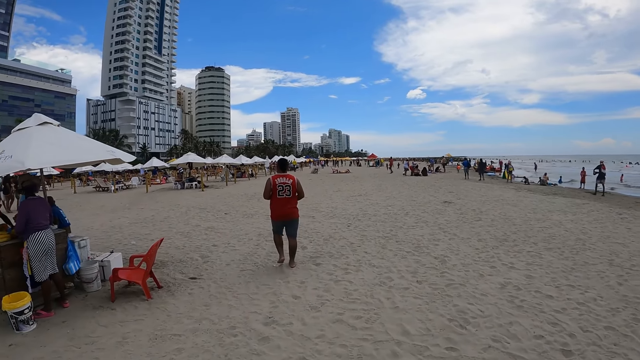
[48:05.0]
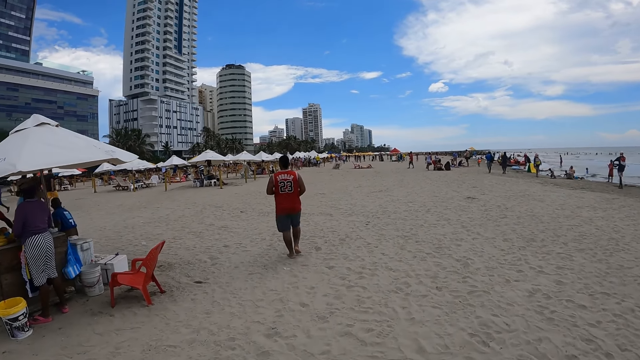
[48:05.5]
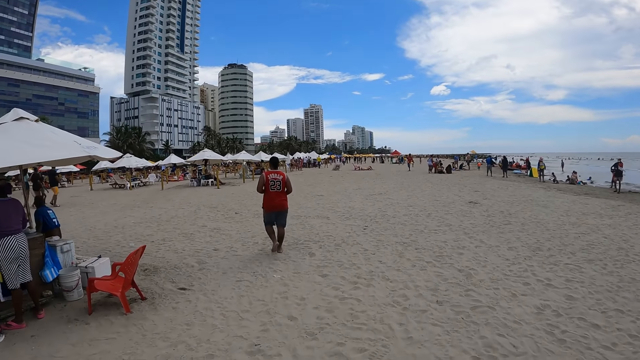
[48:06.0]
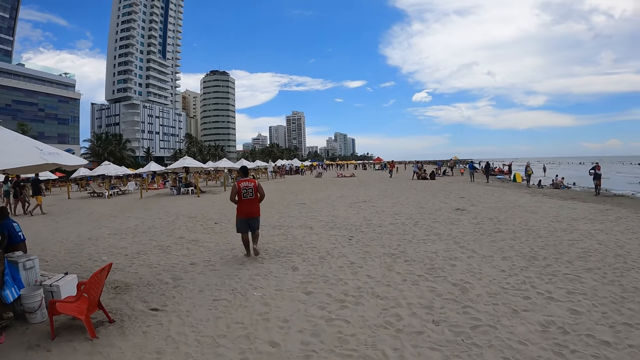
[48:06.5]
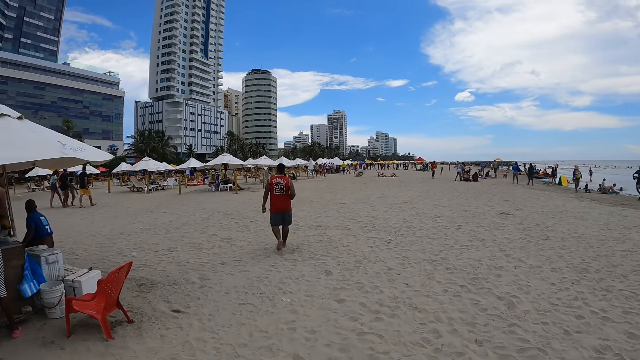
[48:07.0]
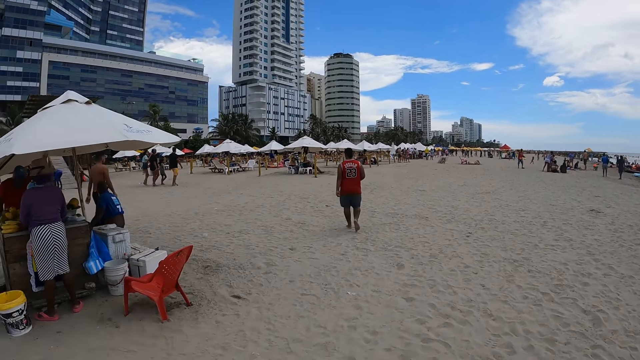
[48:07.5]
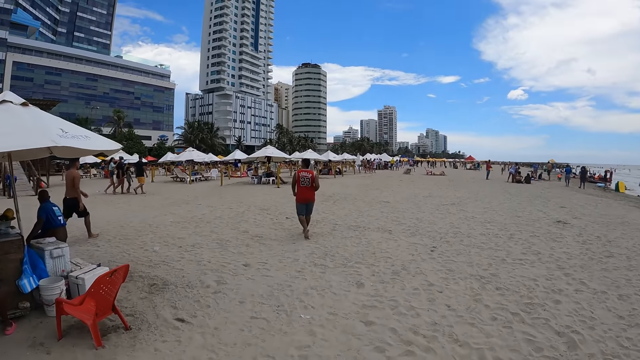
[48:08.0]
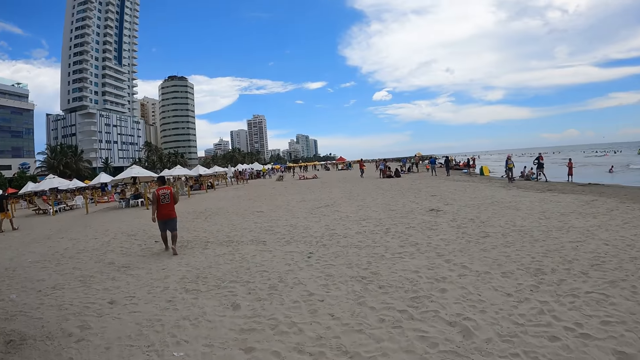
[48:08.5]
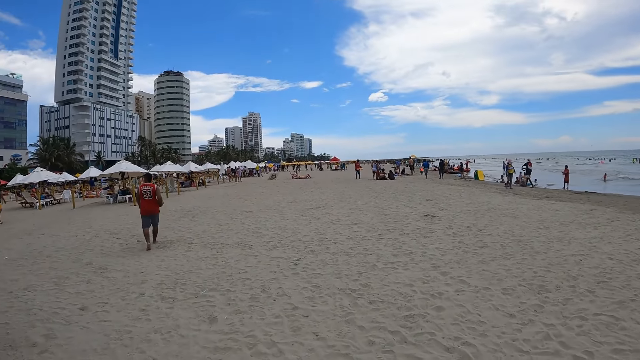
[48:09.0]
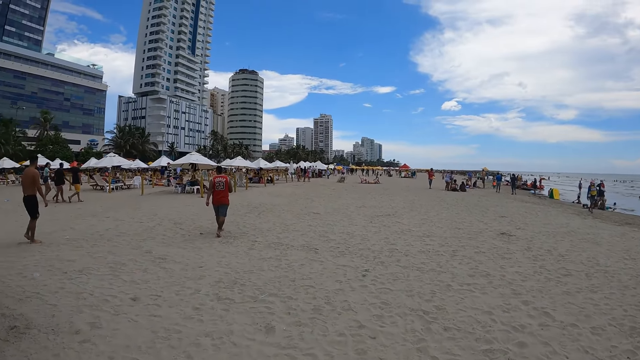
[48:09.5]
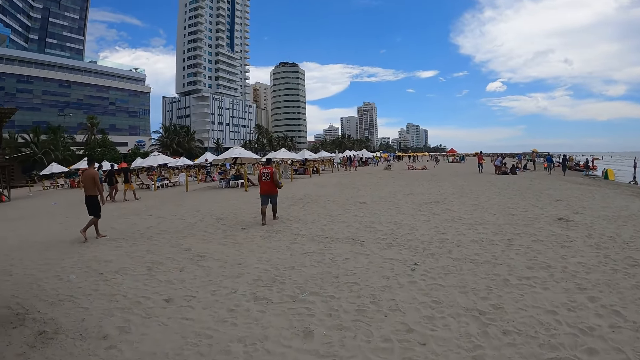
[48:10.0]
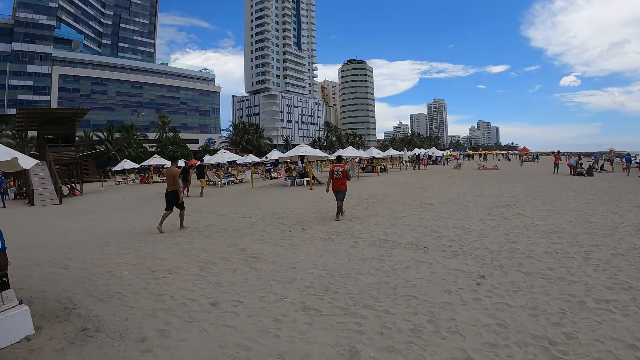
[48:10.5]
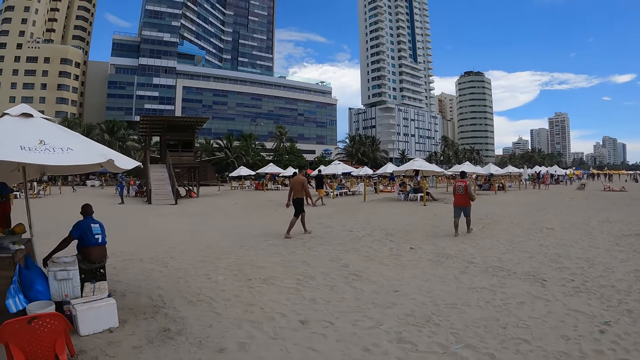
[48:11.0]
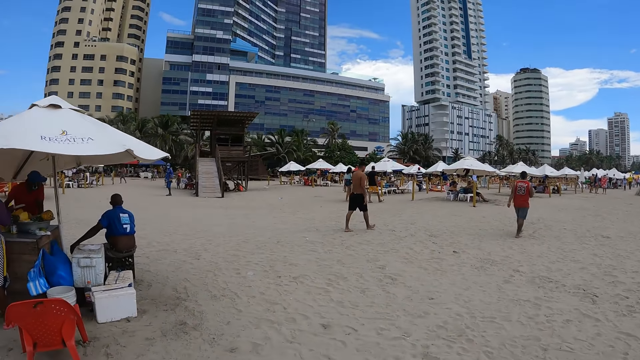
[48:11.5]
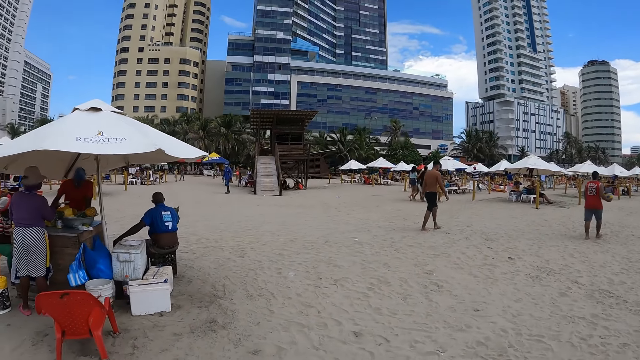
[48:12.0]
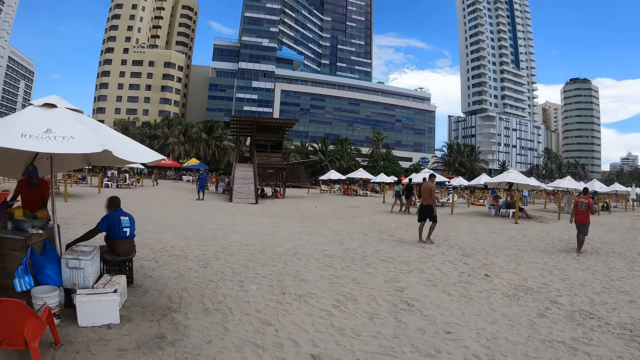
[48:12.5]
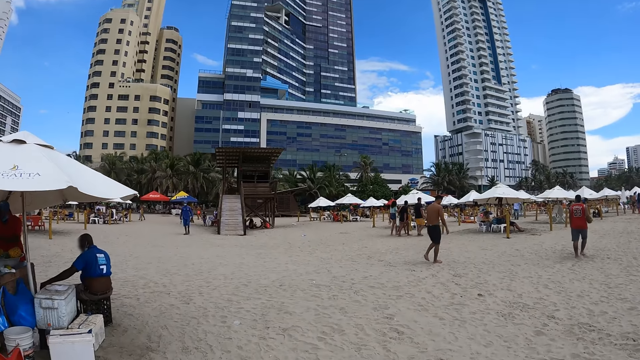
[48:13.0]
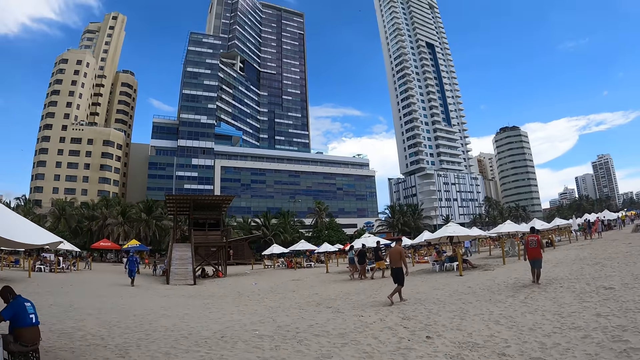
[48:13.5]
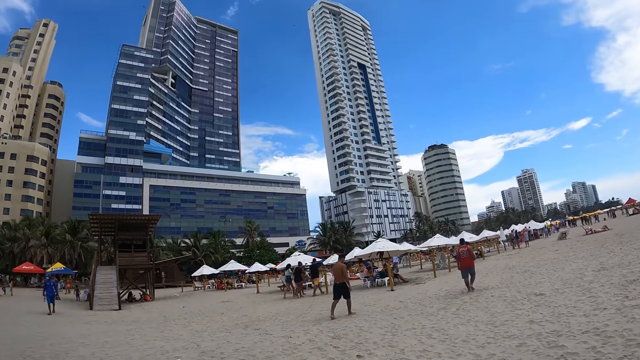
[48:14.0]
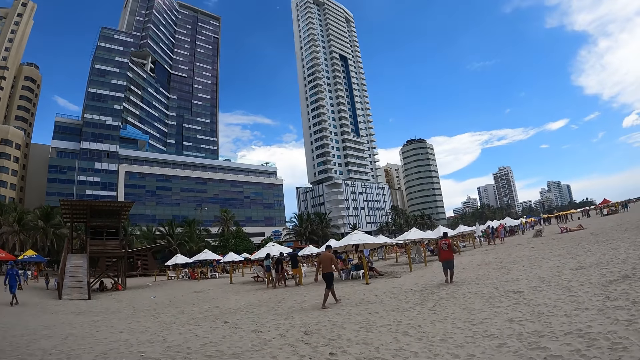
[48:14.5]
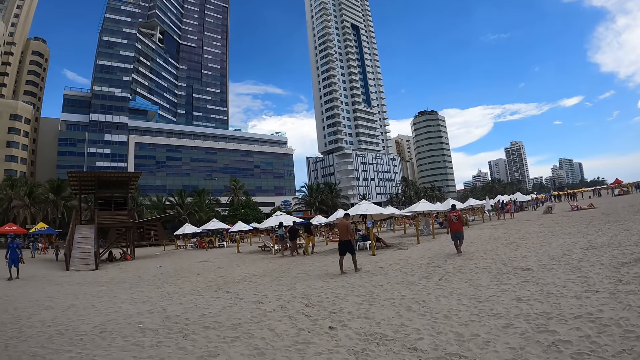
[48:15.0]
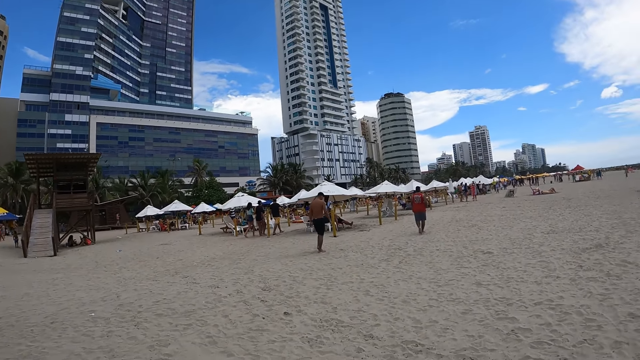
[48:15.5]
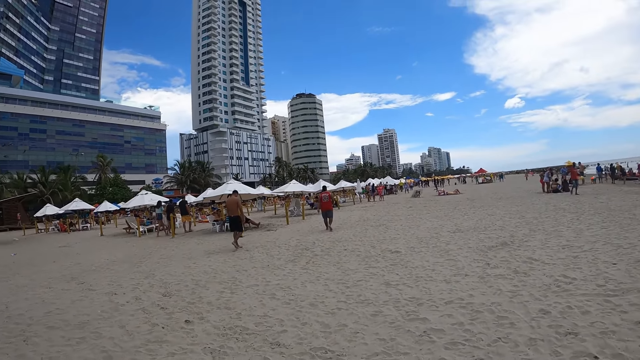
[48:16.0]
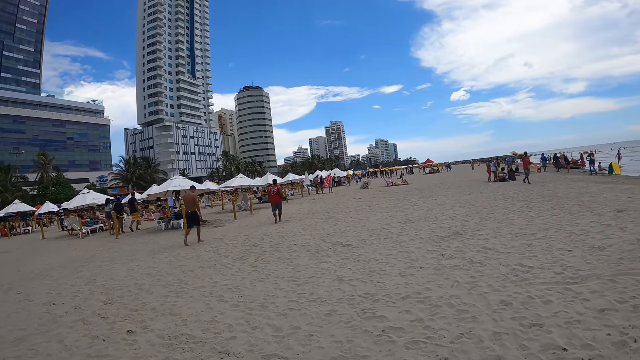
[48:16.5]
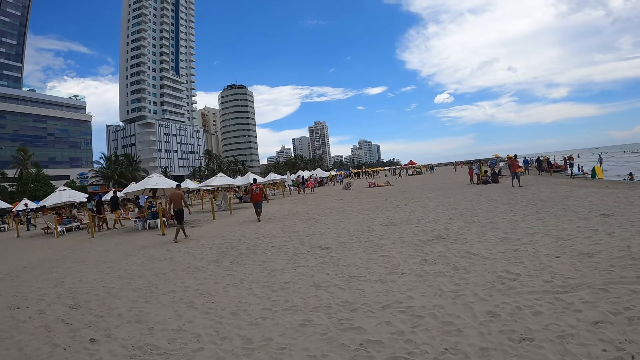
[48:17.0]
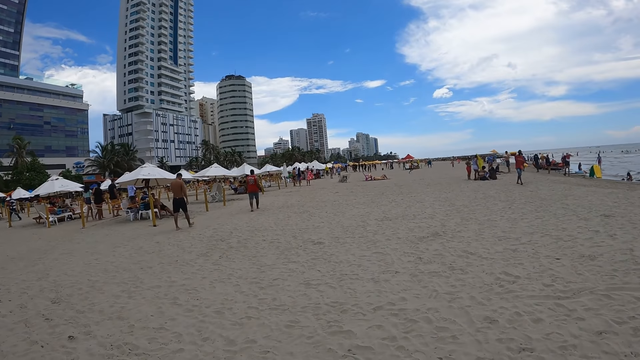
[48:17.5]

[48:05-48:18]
The camera wearer walks on the beach. They look around. They walk on the beach. They look around. They walk on the beach.

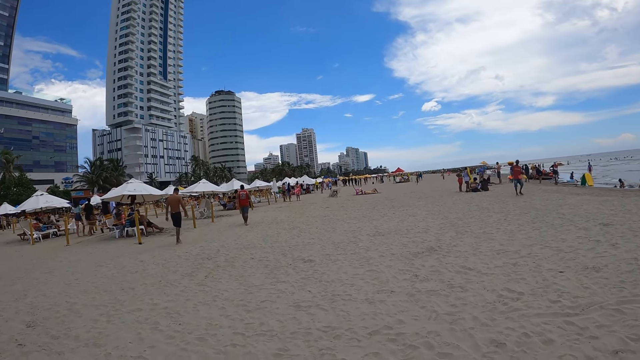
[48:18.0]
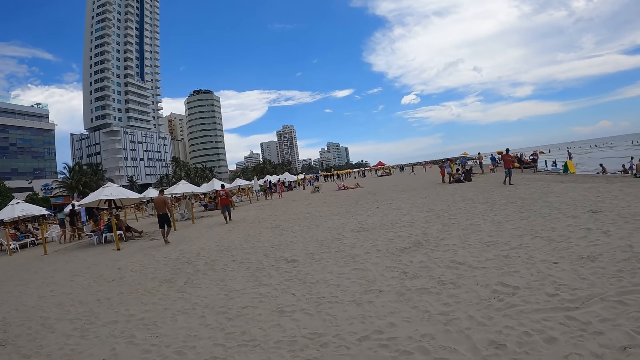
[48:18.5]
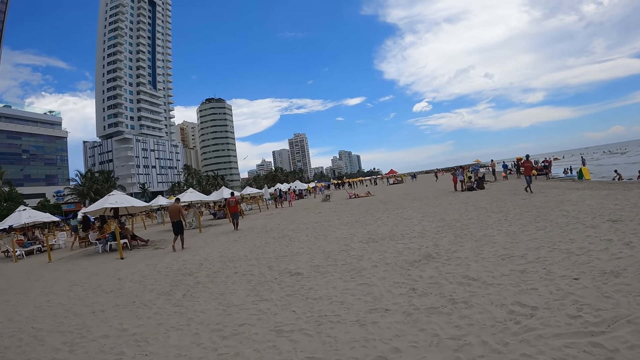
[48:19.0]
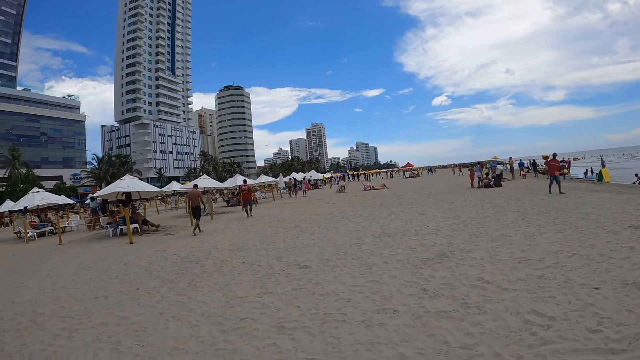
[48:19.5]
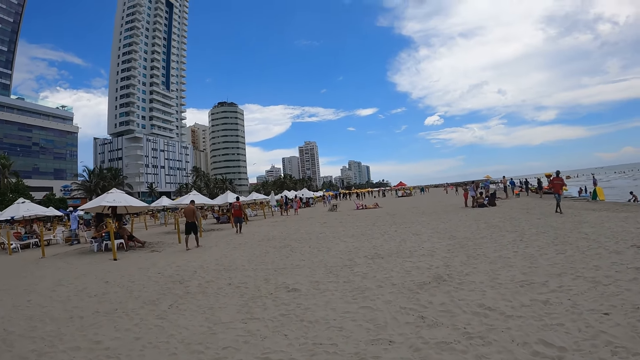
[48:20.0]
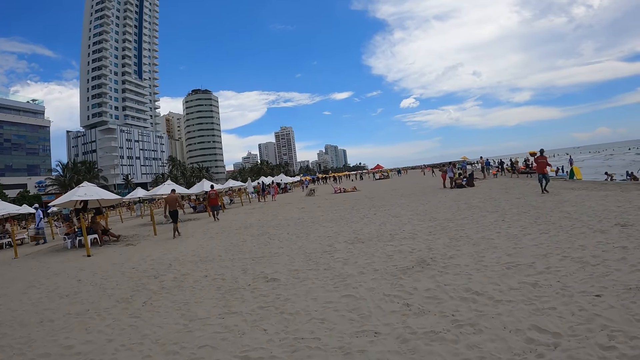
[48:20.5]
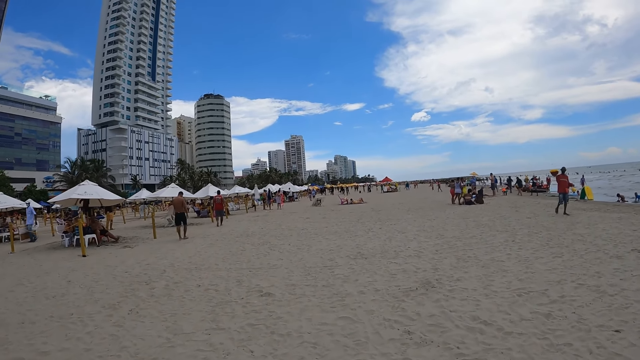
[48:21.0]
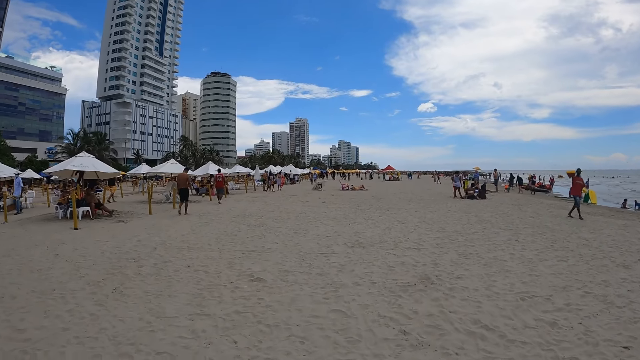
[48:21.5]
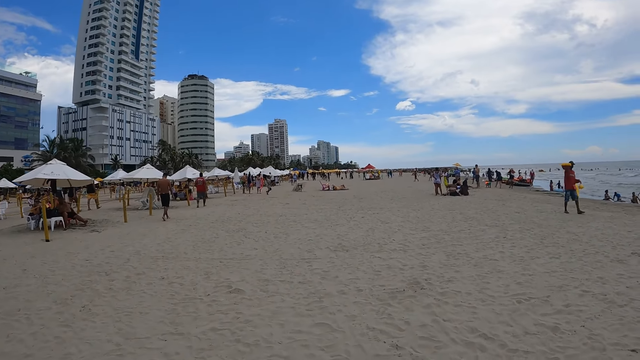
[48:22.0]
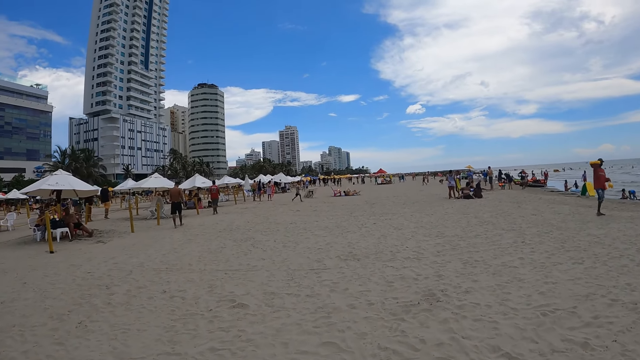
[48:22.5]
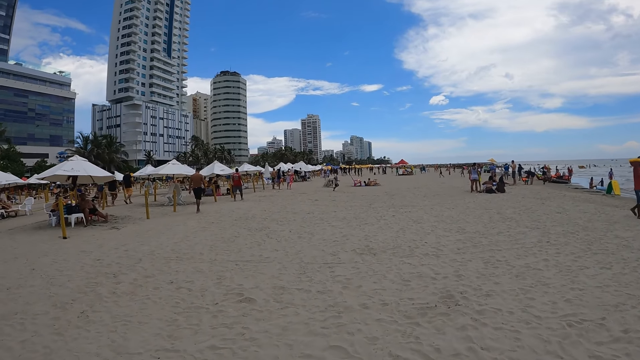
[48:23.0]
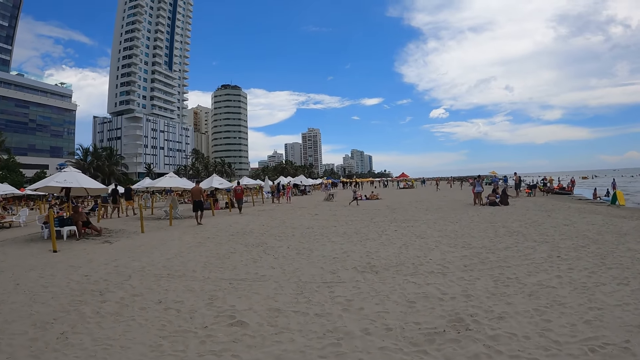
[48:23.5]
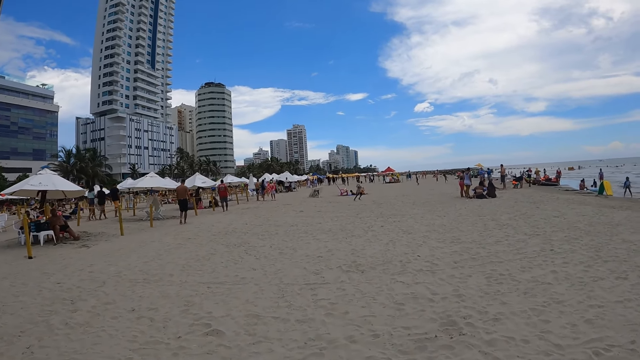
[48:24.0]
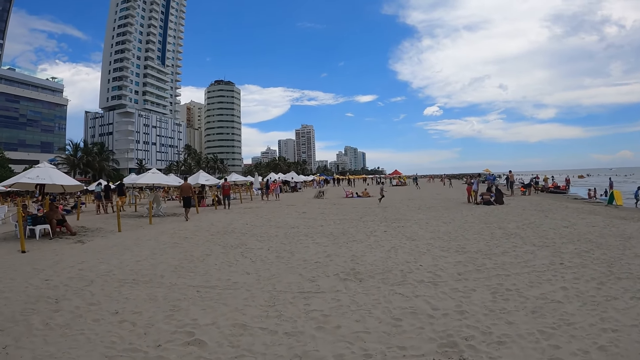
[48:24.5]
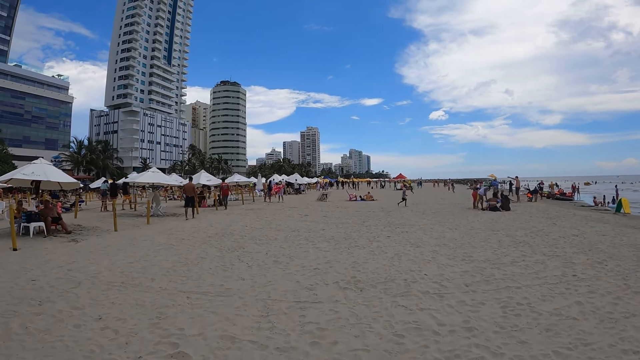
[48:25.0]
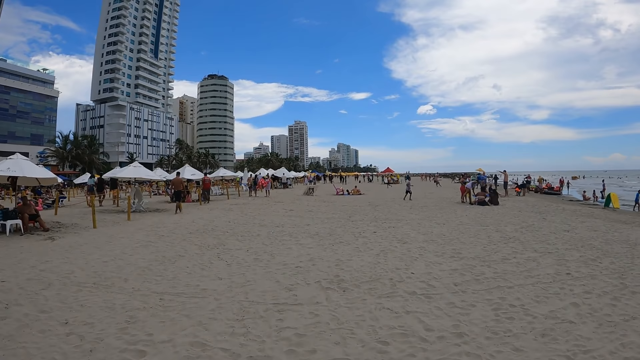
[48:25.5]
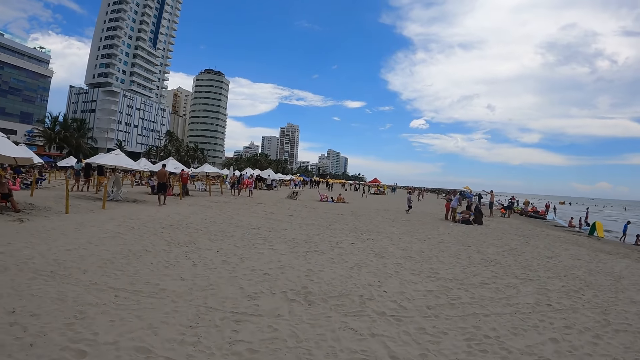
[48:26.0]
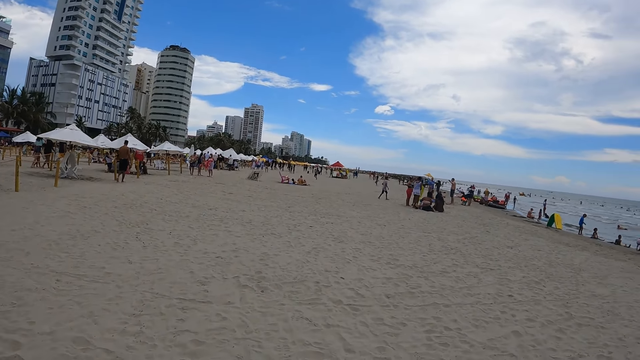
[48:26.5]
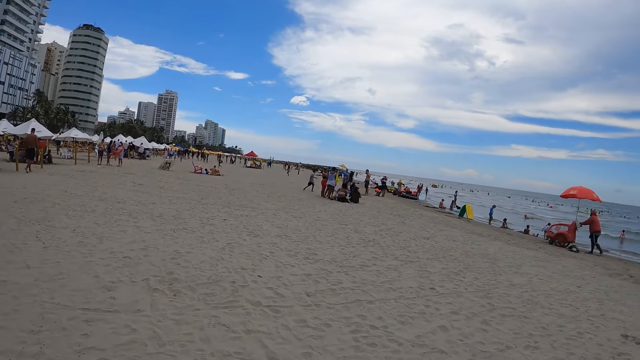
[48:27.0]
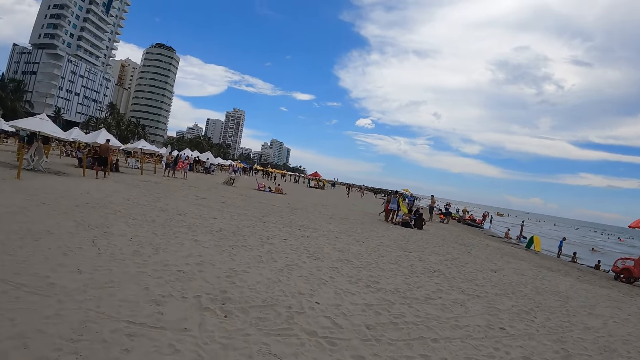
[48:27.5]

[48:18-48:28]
The camera wearer walks on the beach. They walk on the beach again.
